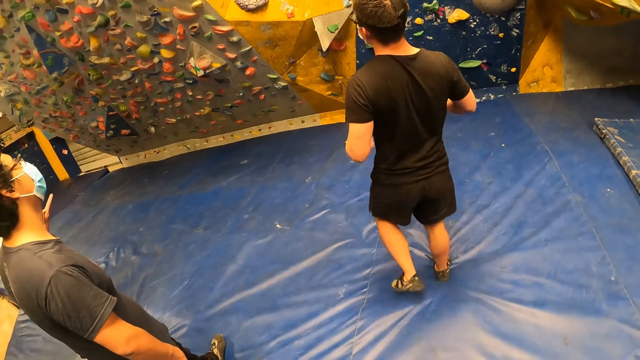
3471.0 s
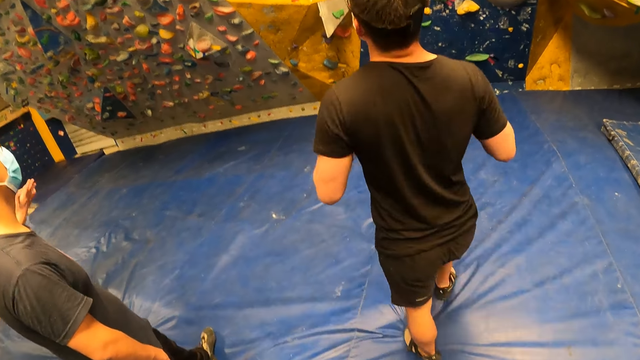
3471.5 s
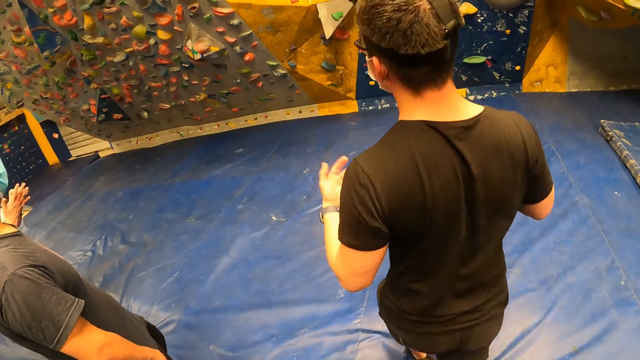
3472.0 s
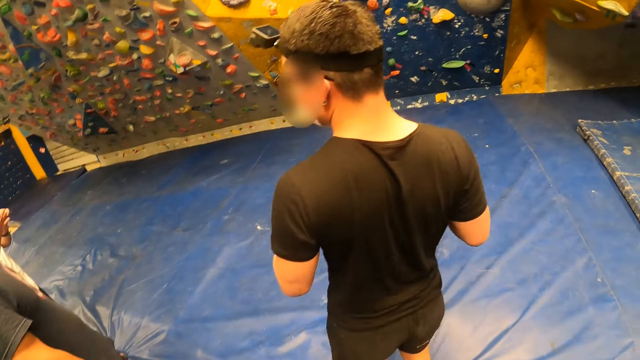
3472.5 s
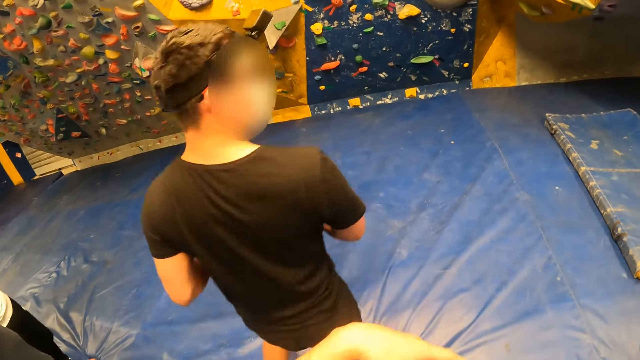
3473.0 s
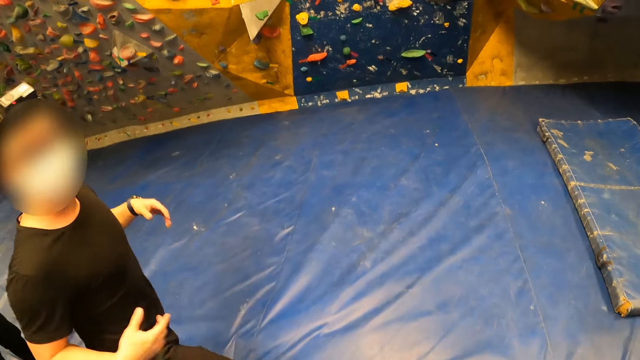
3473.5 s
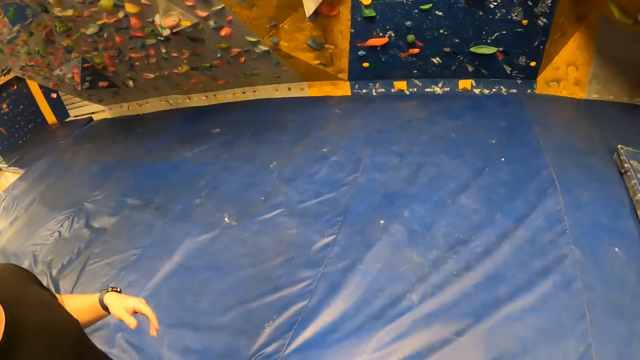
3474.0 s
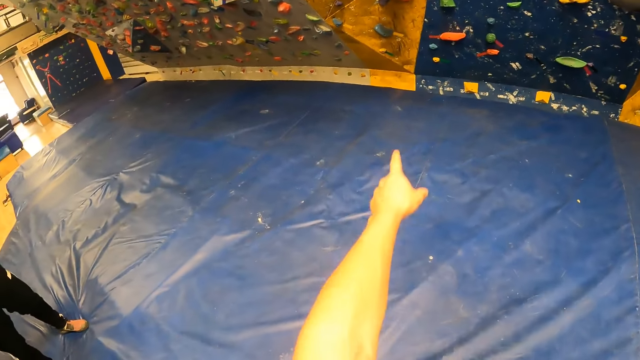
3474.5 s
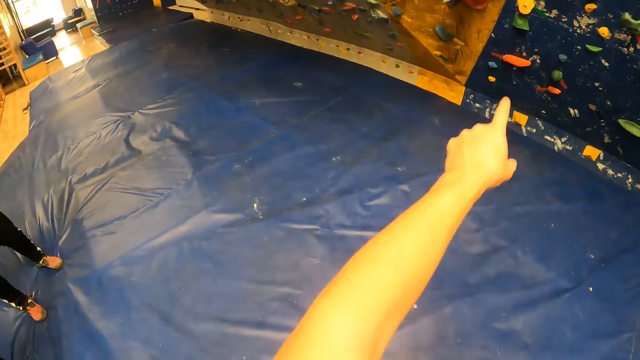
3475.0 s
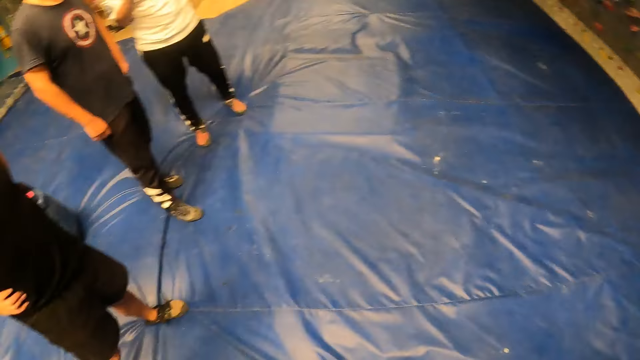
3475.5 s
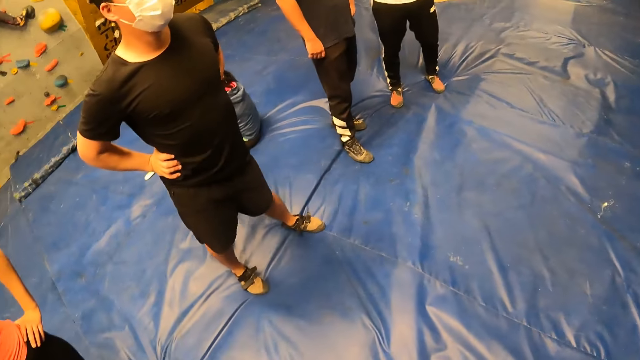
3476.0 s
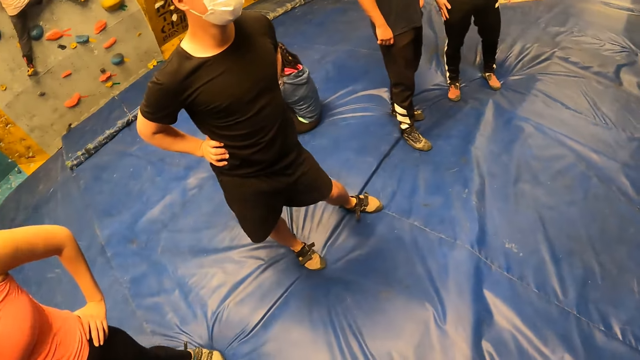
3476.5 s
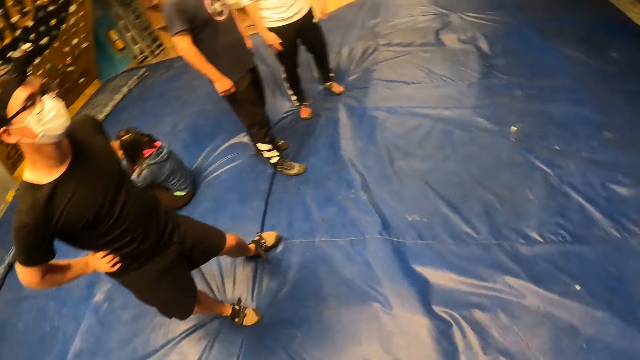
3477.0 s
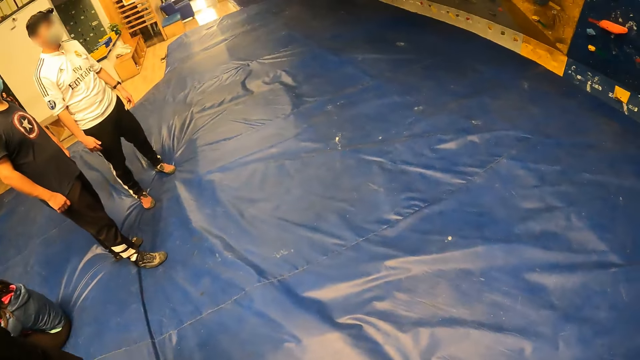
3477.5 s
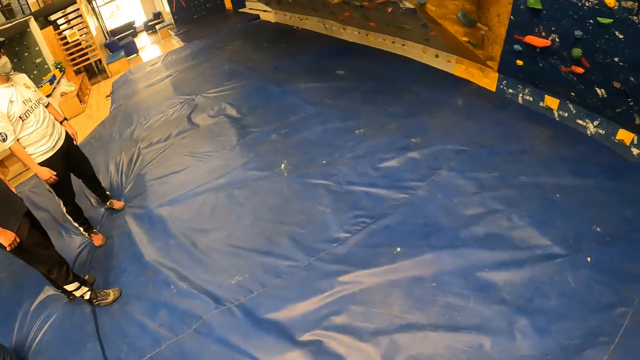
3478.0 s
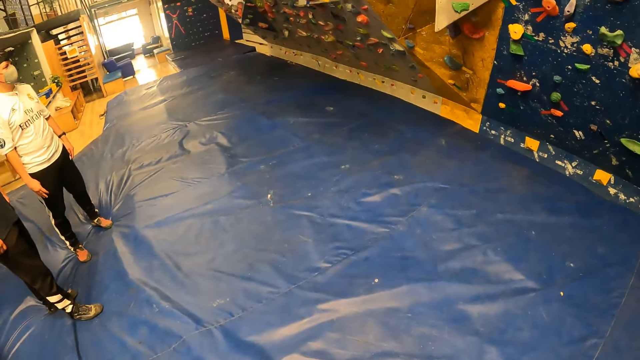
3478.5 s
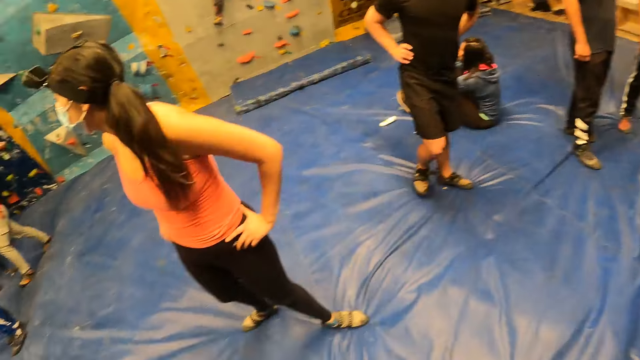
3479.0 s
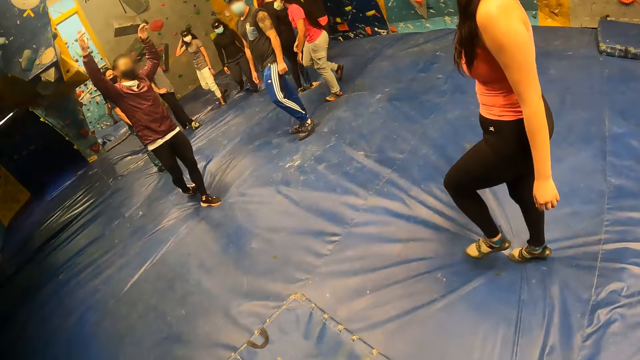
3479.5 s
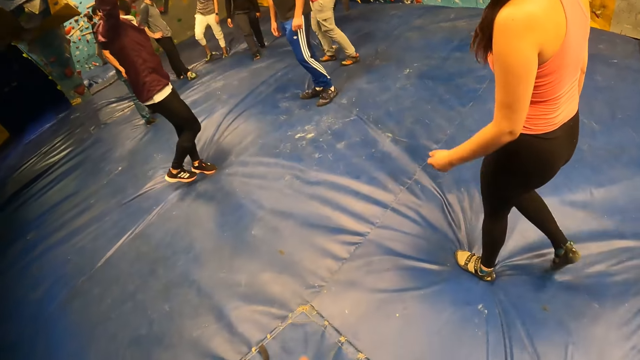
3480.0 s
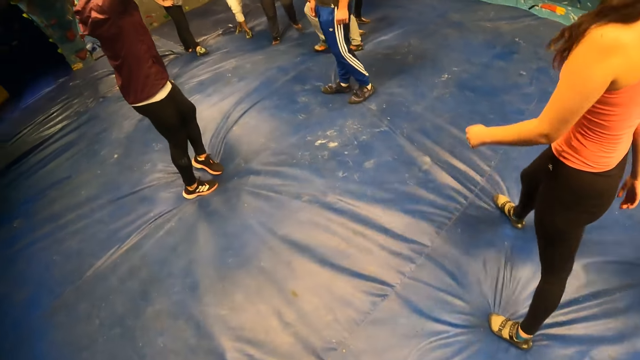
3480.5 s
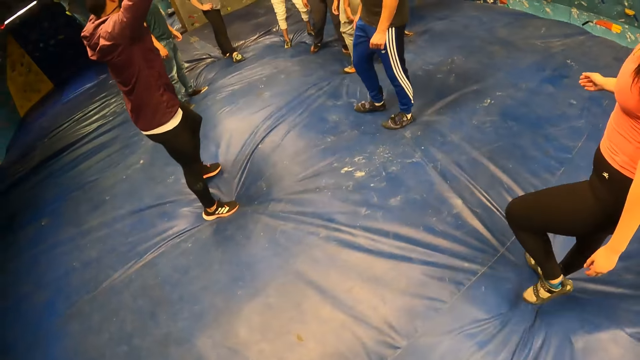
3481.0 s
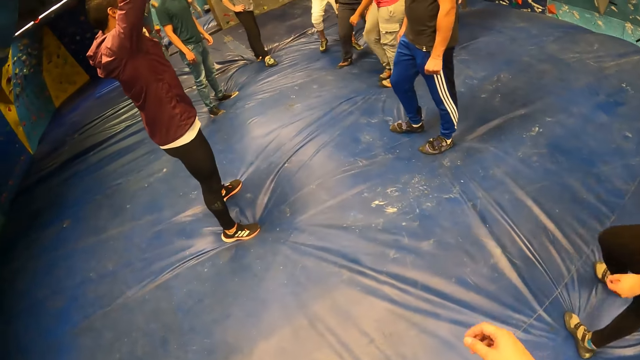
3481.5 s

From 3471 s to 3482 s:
The man shakes the hands. The camera wearer speaks to the man. They look around. They point at the rocks. They move the hand. They look around. A woman walks around.

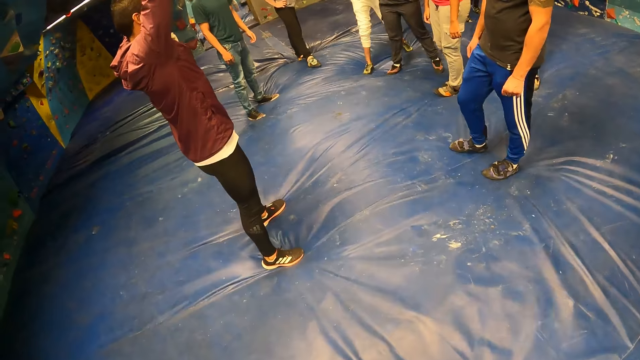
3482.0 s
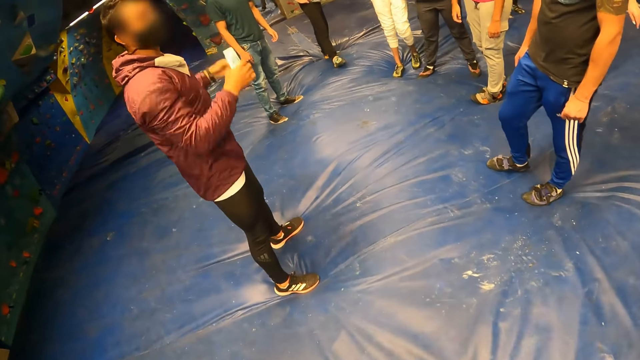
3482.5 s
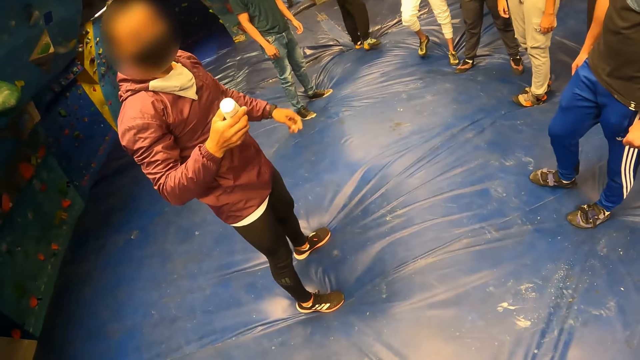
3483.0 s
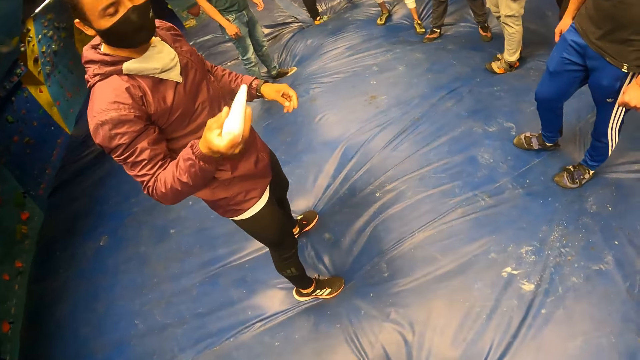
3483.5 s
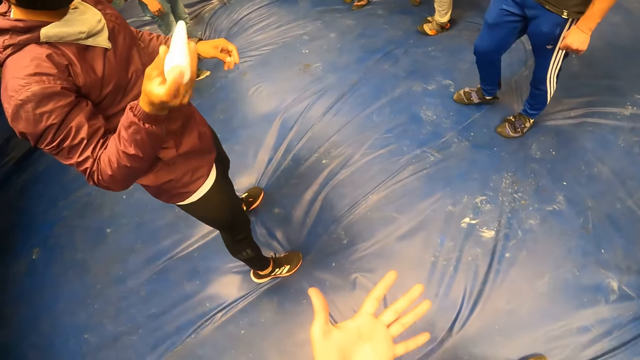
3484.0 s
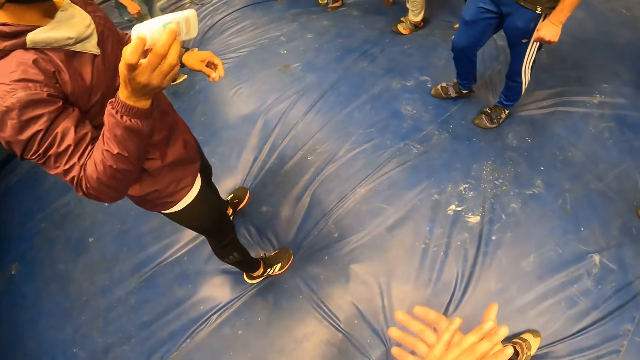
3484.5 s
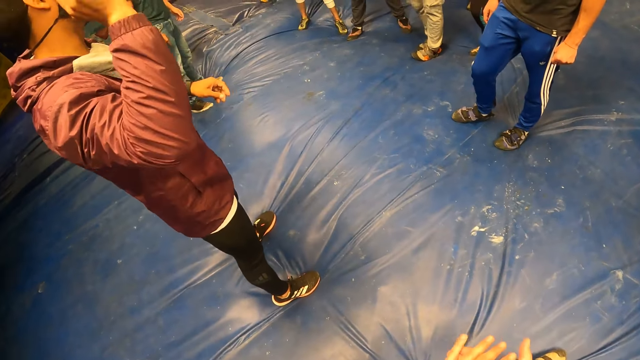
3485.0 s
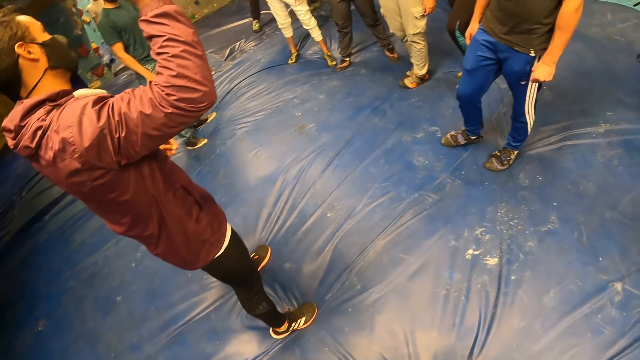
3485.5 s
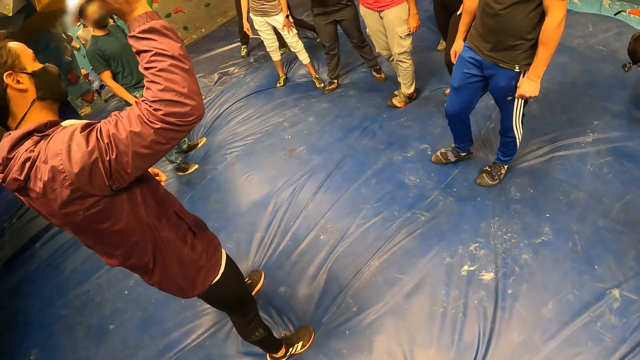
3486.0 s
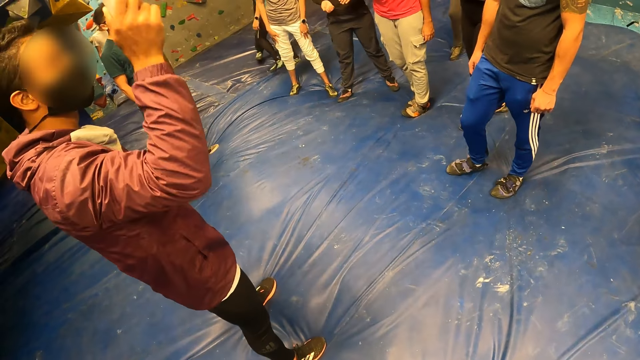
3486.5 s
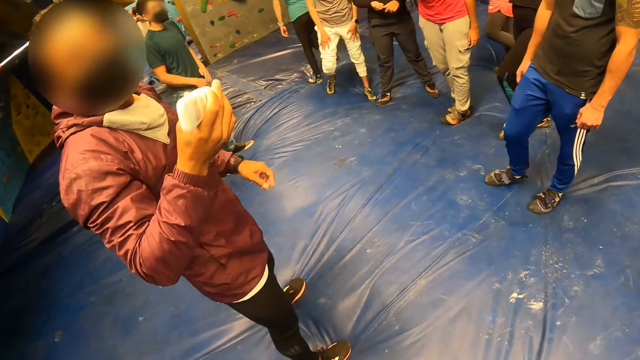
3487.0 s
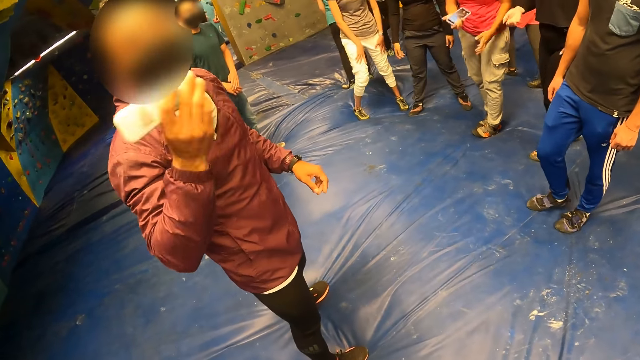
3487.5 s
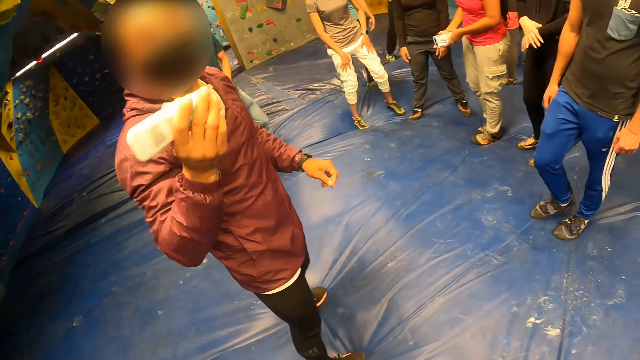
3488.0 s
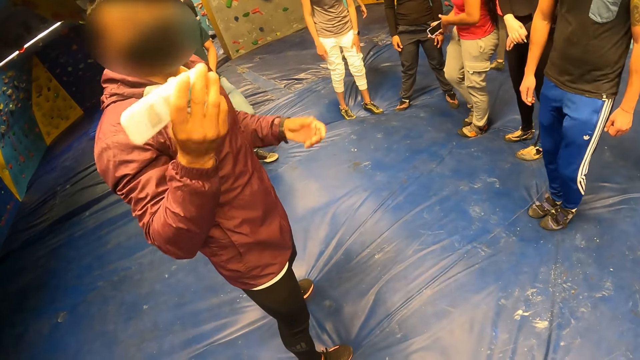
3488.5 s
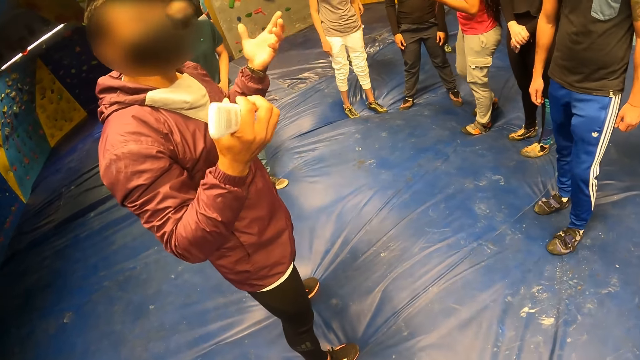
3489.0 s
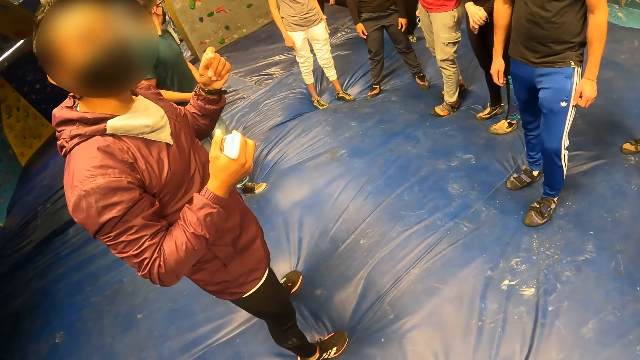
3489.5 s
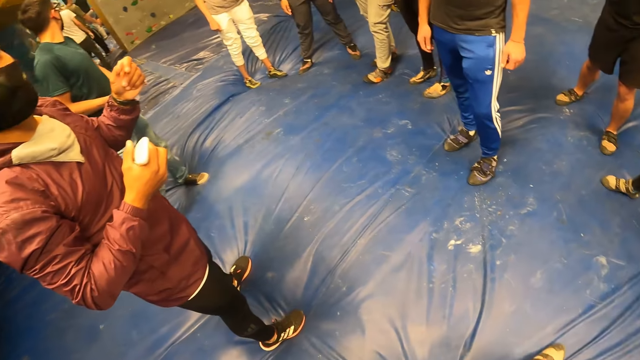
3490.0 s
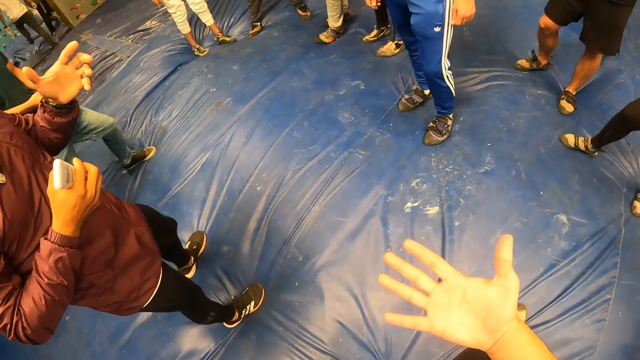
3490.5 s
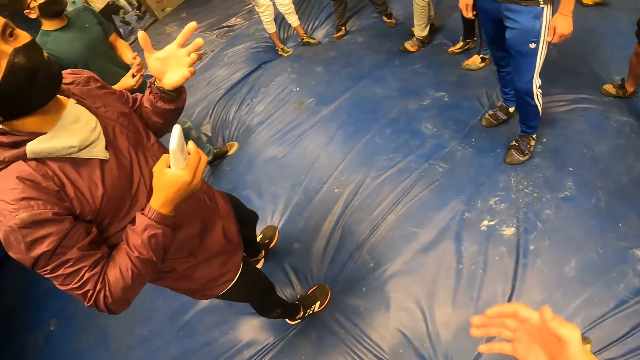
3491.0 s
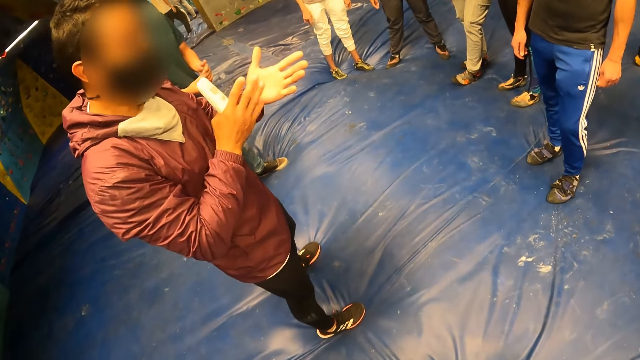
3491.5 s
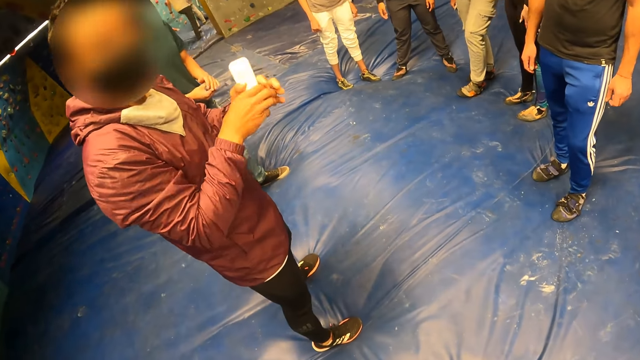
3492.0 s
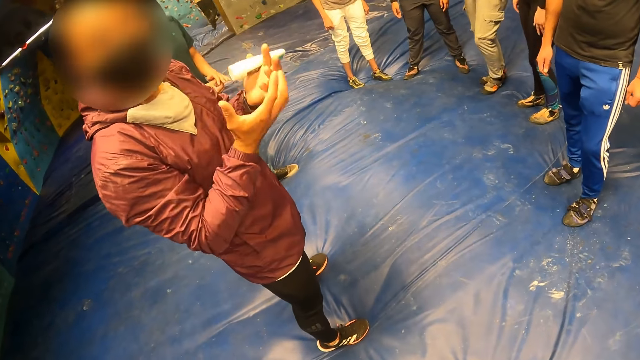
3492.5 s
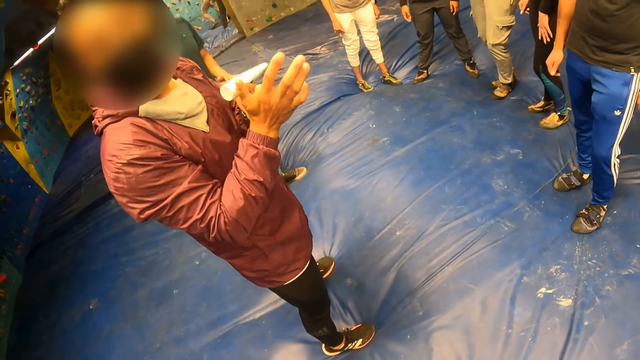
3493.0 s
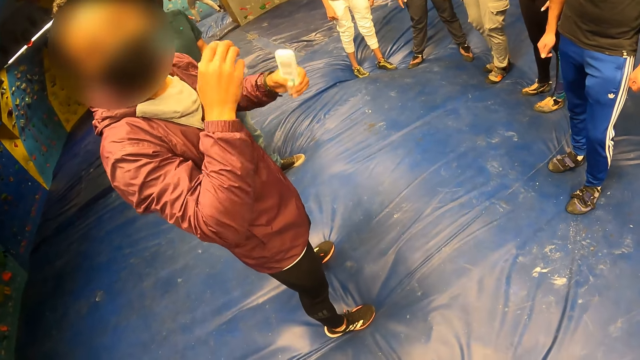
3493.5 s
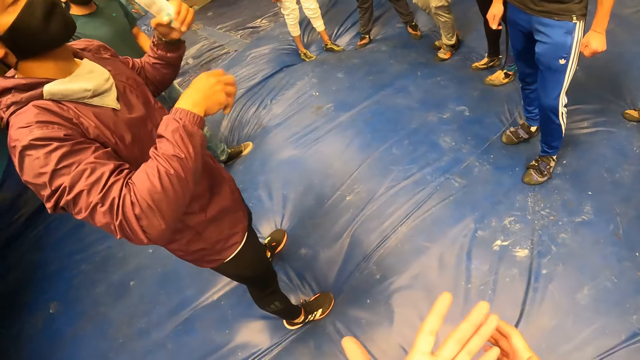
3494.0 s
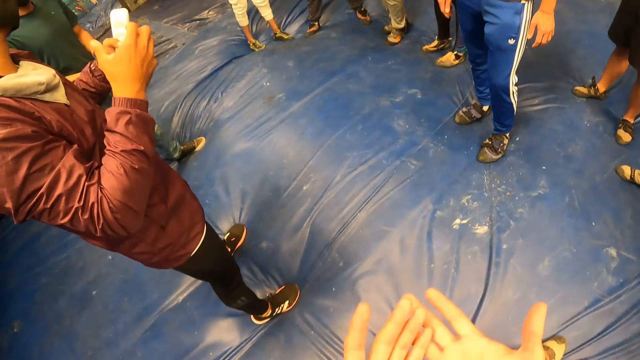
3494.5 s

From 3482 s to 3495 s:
A man lifts the hands. The man speaks to a group of persons. The man shakes a lotion with his right hand. The man moves the hands. The camera wearer moves the hands. The man lifts the hand. The man moves the left hand. The camera wearer stretches the right hand. The man shakes something. The man passes the lotion from his right hand to his left hand. The man moves the hands.
